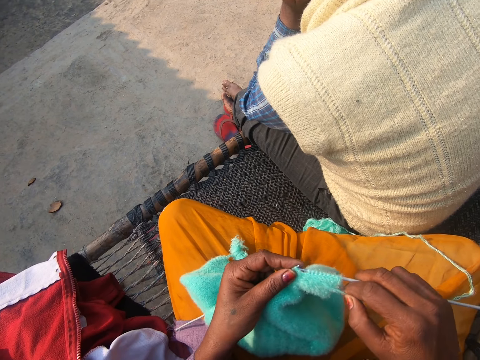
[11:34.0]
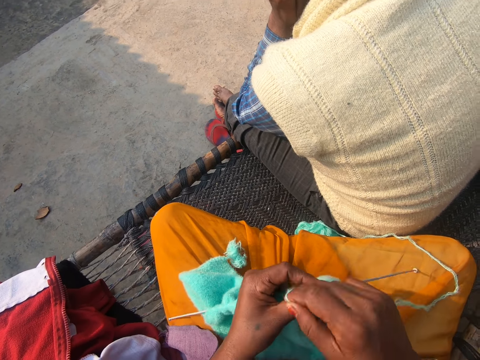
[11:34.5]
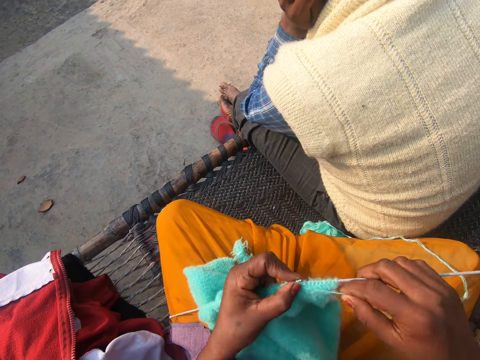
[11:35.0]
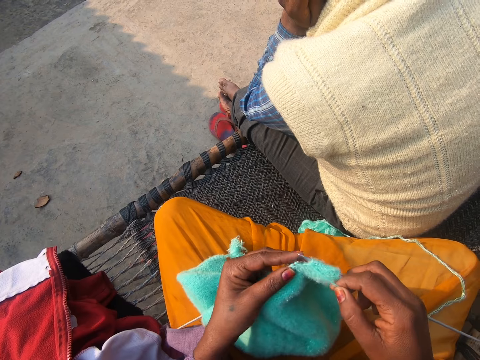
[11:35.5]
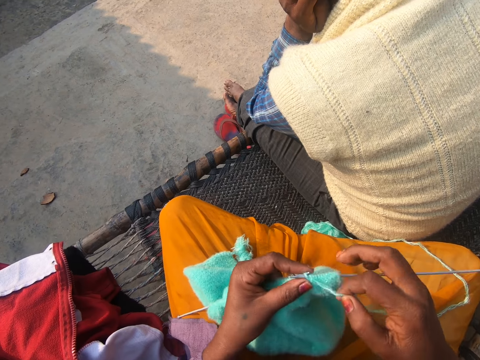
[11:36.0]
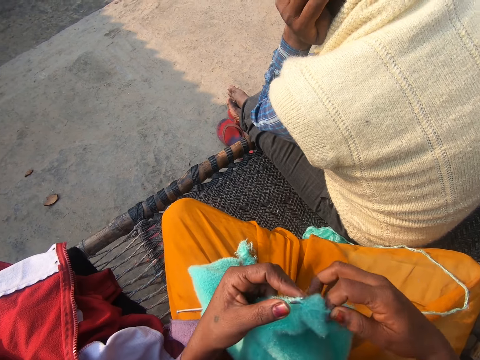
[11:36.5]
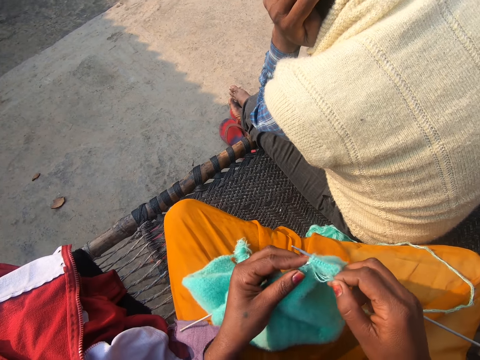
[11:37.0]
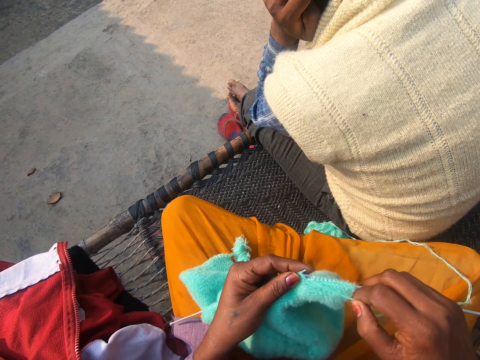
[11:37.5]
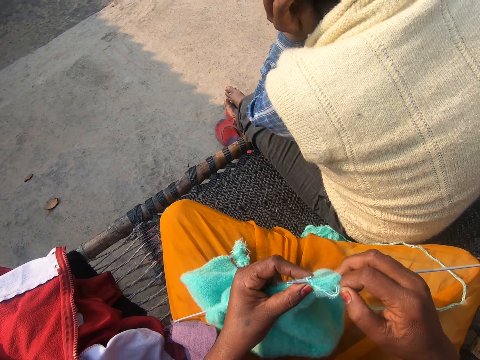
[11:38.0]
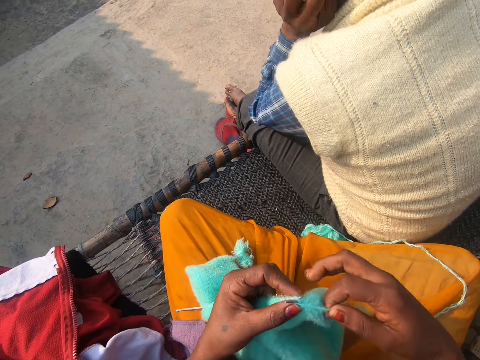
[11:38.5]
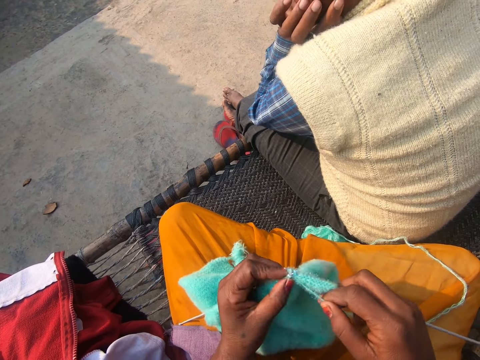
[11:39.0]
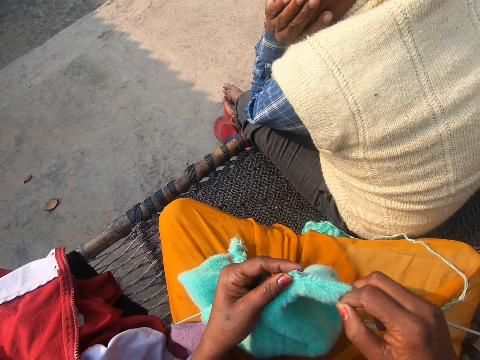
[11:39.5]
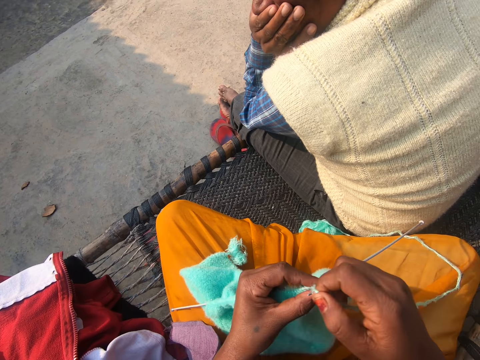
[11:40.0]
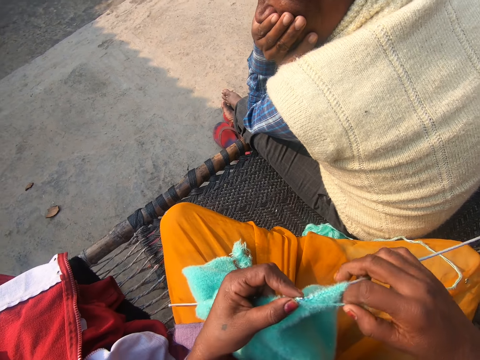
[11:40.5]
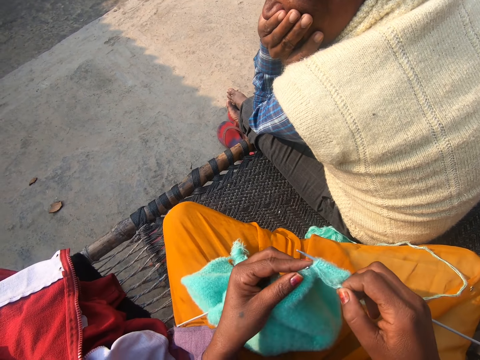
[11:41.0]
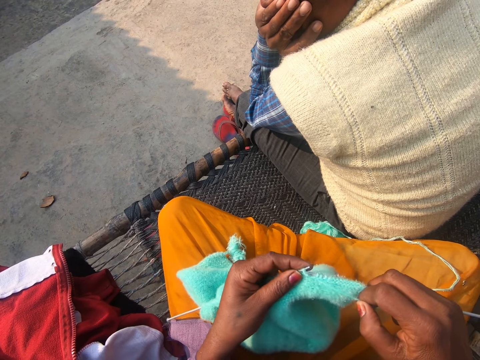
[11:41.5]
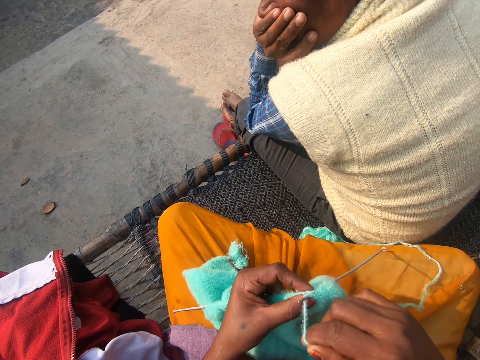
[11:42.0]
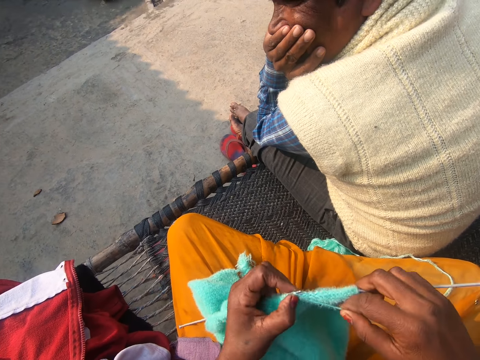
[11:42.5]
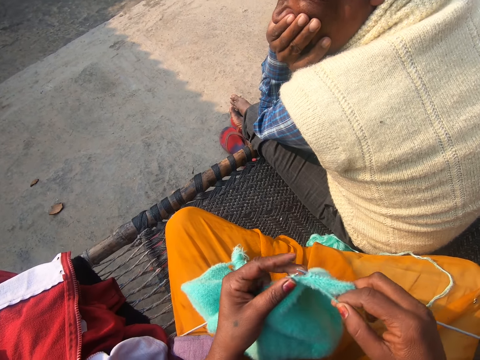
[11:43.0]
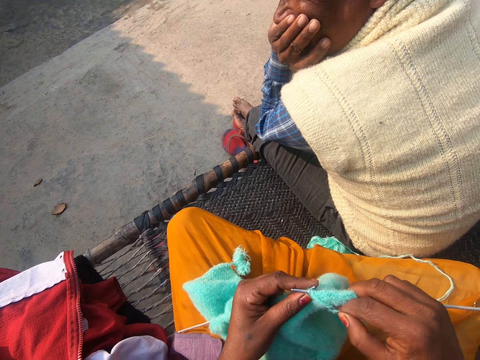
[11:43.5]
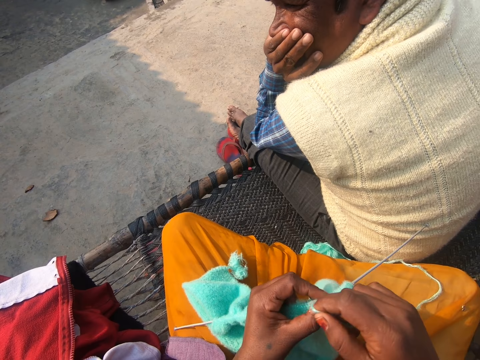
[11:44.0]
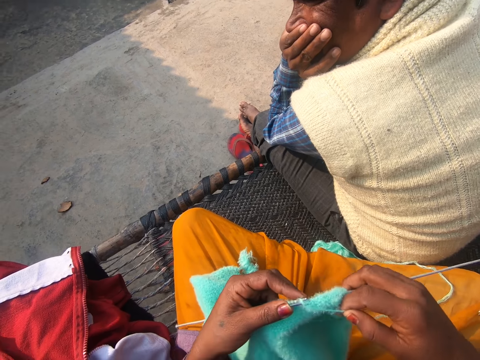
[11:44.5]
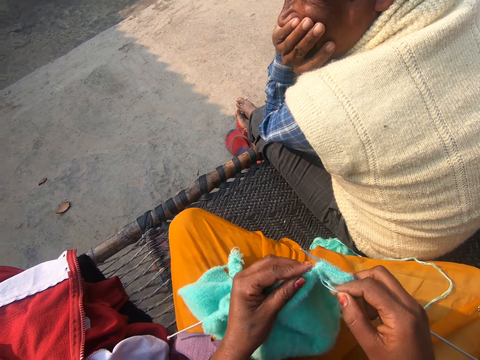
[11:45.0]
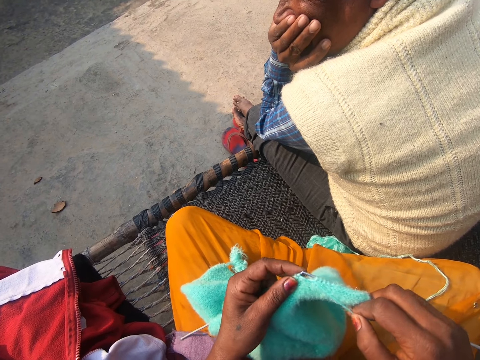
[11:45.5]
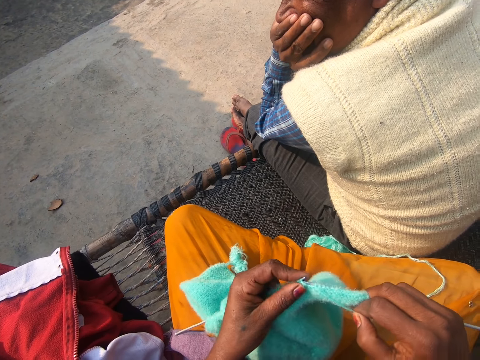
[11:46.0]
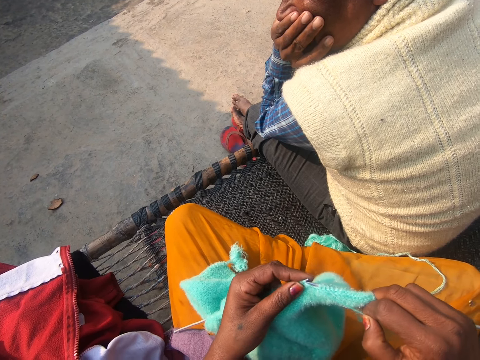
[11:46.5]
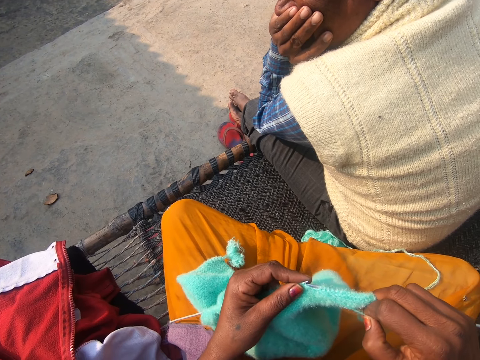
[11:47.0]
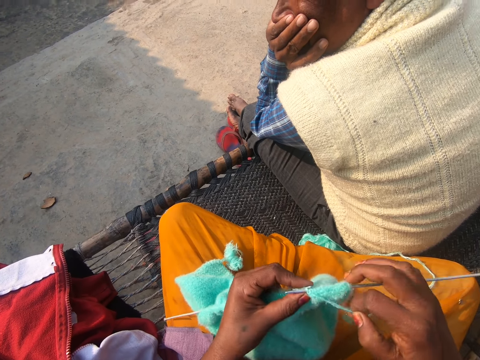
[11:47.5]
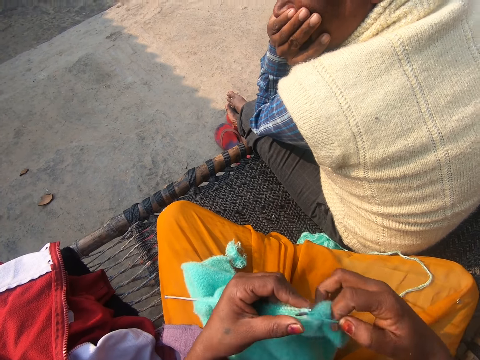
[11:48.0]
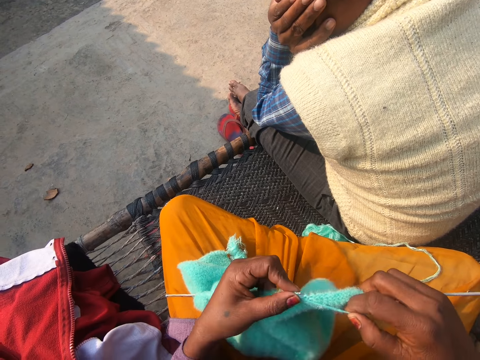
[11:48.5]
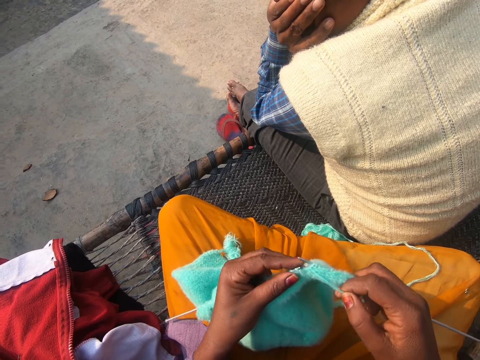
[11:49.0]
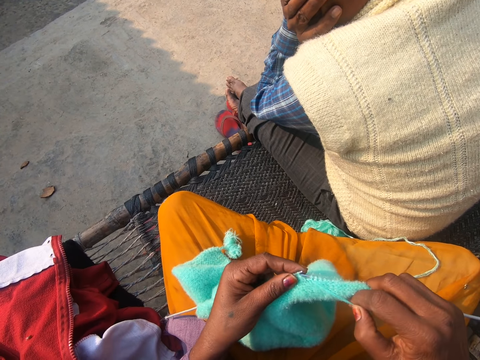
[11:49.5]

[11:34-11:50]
The camera wearer converses. They sew the cloth. A man converses. The camera wearer sews the cloth. The man converses. The camera wearer converses with the man. They sew the cloth.

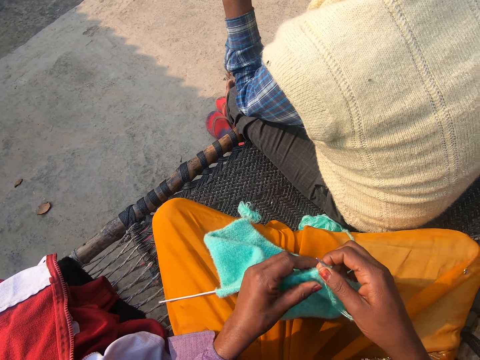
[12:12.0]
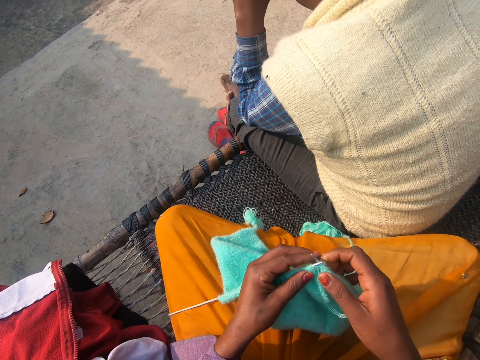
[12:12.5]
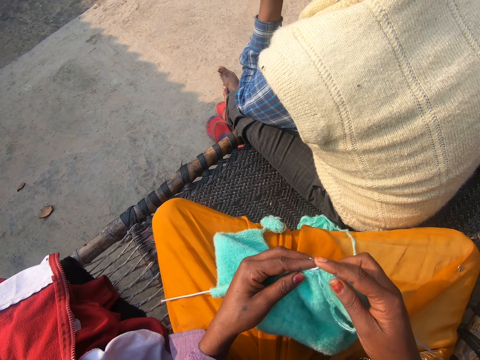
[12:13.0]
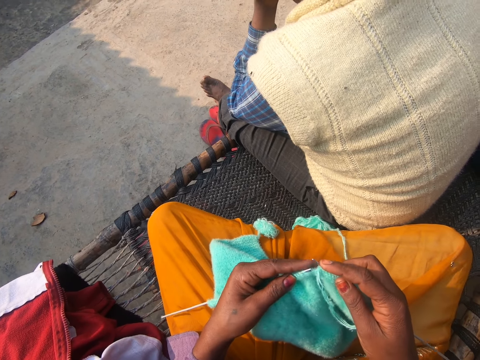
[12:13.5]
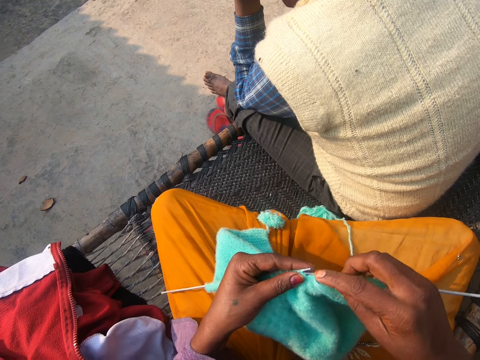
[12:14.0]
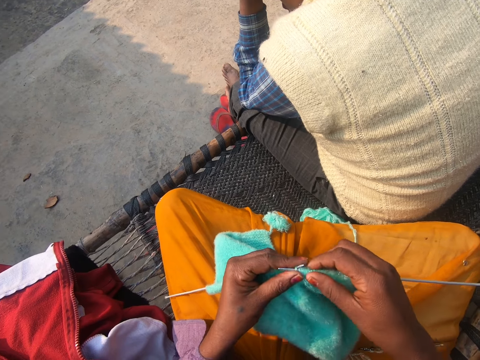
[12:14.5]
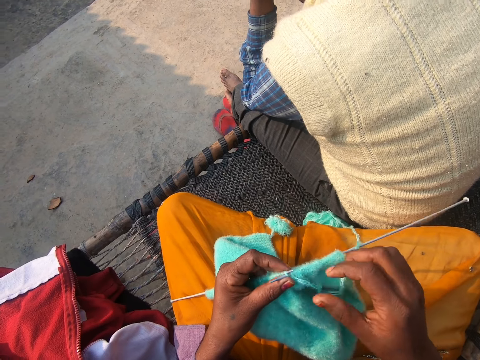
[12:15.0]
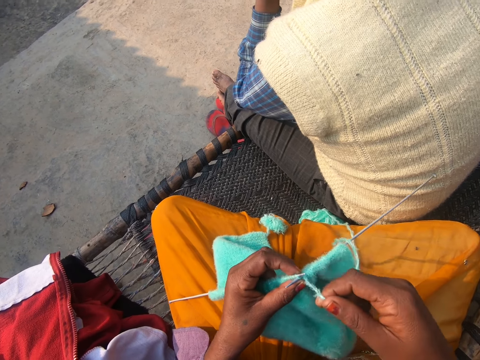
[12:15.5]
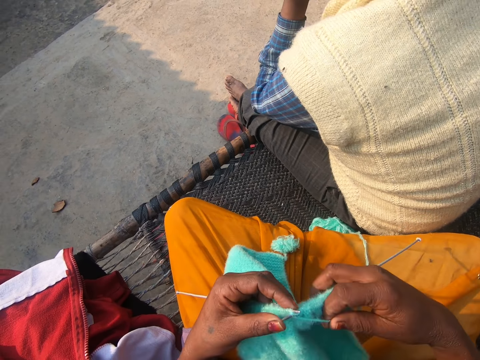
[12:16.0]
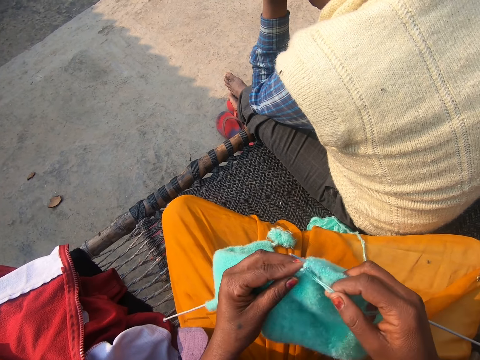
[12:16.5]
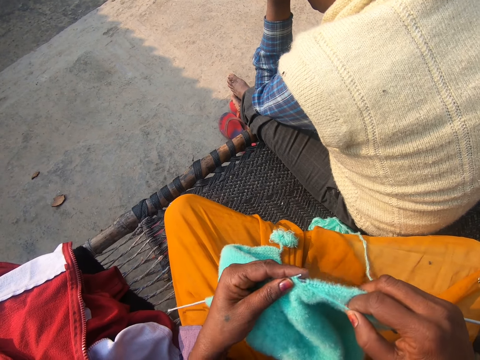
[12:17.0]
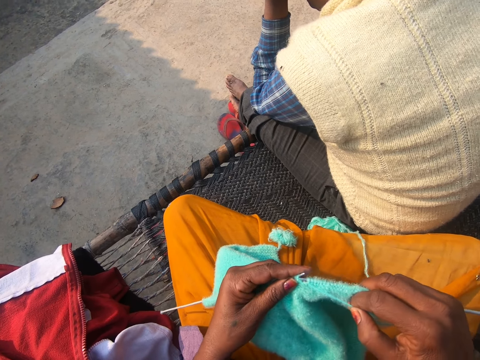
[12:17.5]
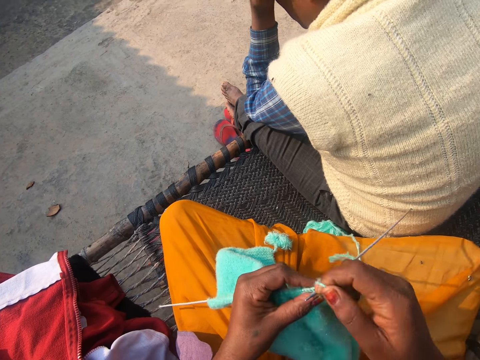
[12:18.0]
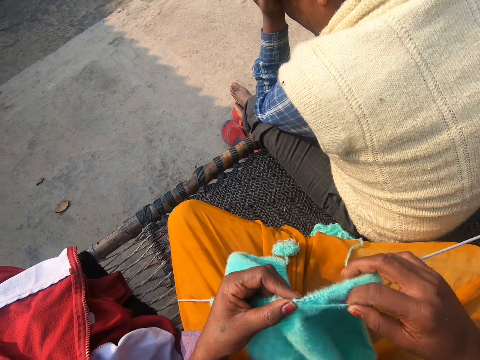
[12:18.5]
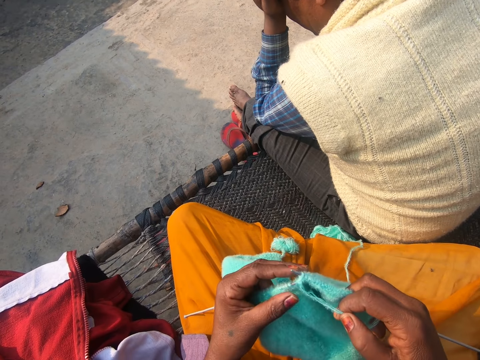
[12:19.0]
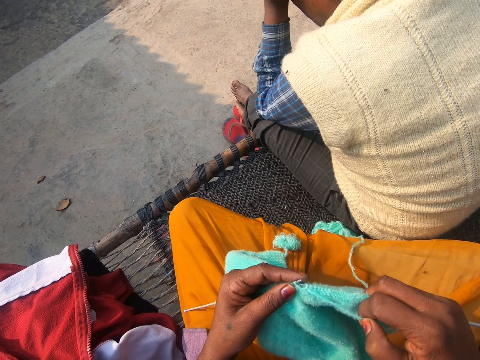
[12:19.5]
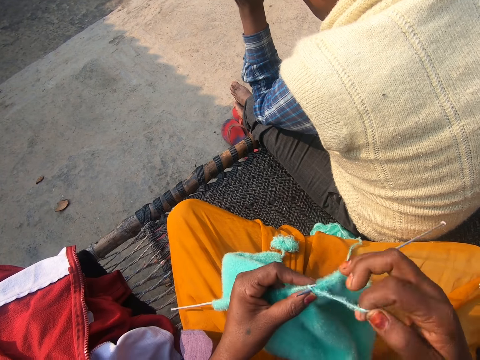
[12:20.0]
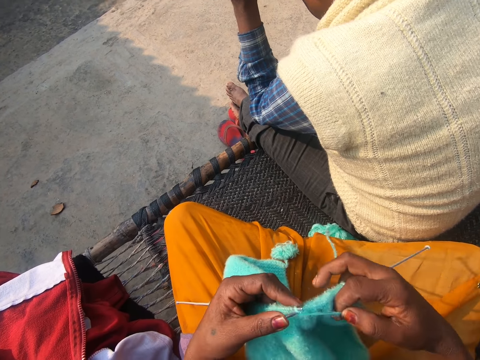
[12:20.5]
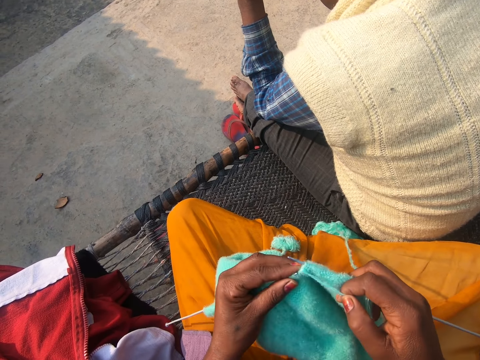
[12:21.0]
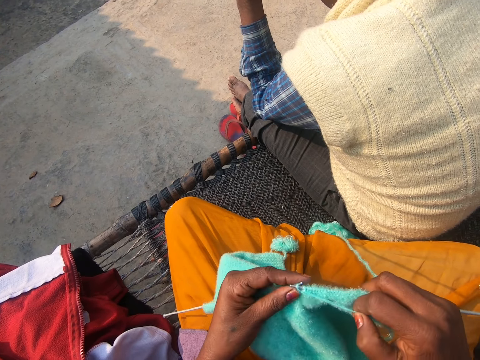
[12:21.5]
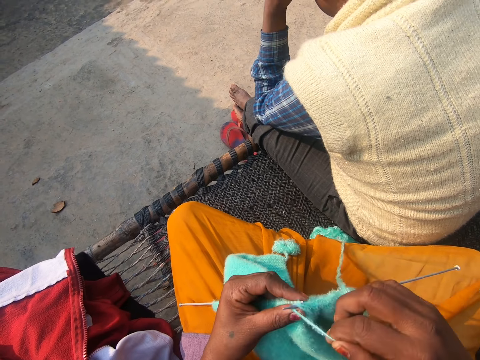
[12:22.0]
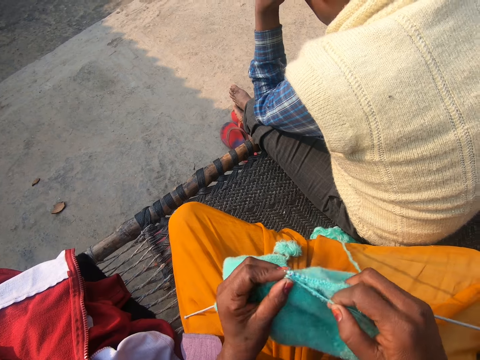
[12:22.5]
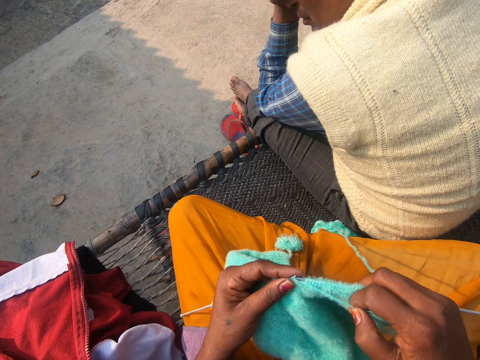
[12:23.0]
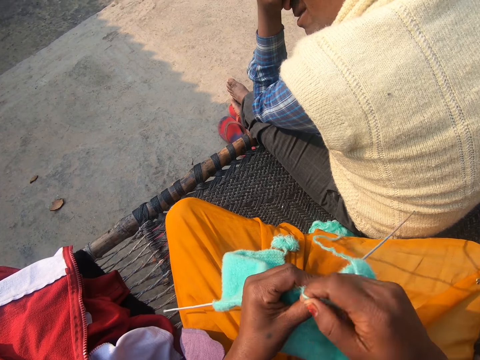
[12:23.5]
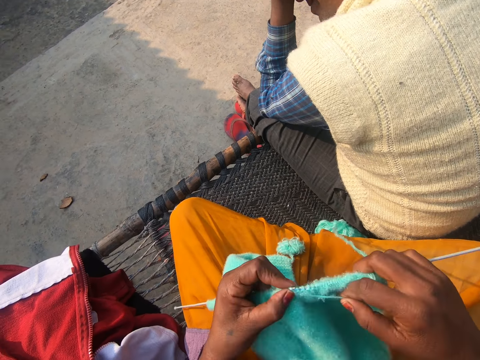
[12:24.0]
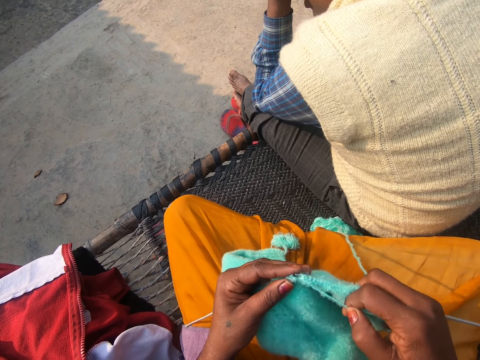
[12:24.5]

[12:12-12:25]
The camera wearer converses with a man. They sew the cloth. The man converses with the camera wearer. The camera wearer sews the cloth. The man converses with the camera wearer. The camera wearer sews the cloth. The man converses with the camera wearer.
